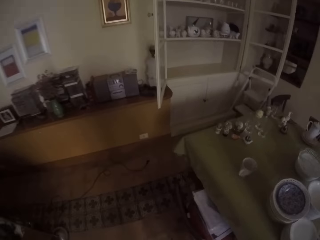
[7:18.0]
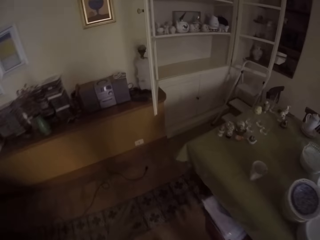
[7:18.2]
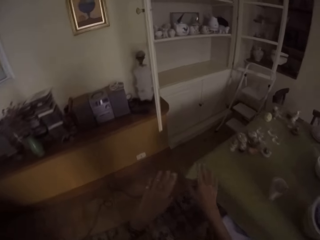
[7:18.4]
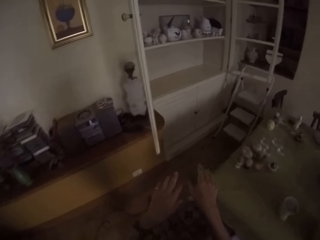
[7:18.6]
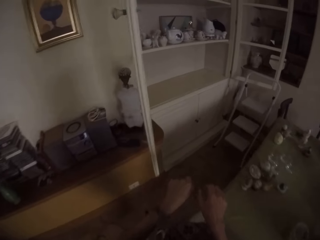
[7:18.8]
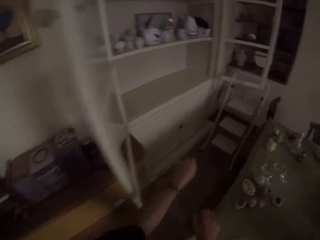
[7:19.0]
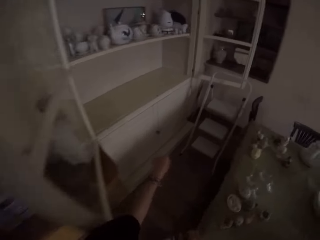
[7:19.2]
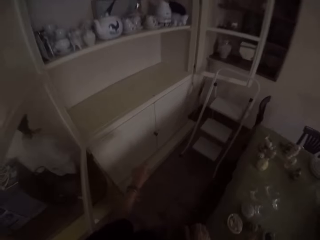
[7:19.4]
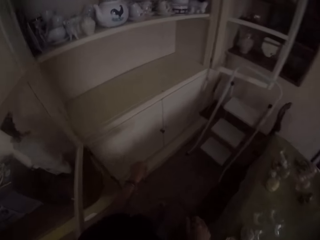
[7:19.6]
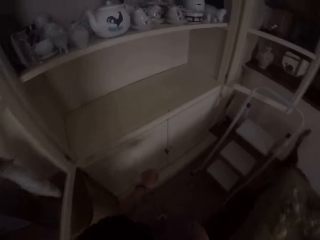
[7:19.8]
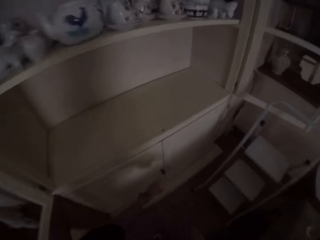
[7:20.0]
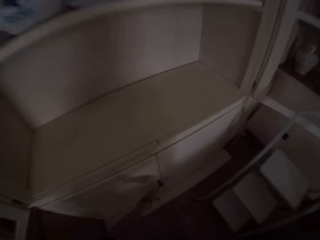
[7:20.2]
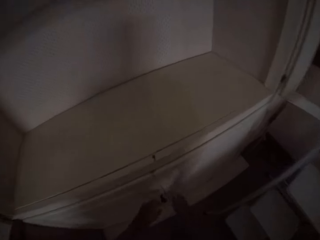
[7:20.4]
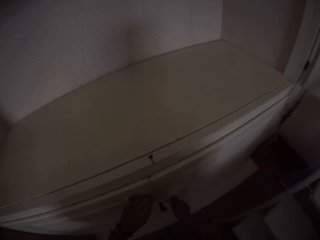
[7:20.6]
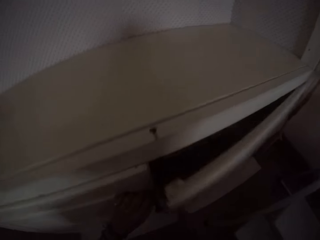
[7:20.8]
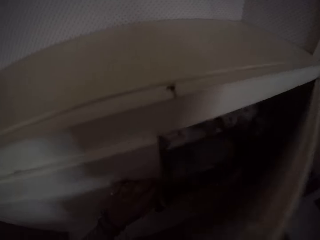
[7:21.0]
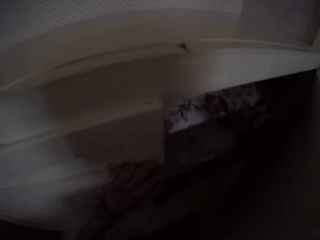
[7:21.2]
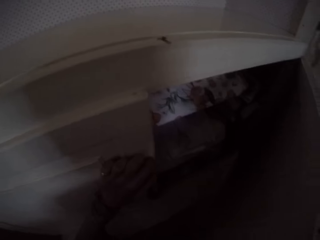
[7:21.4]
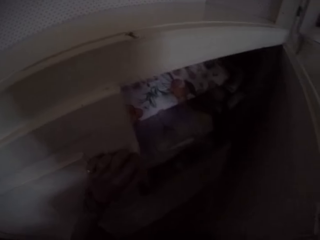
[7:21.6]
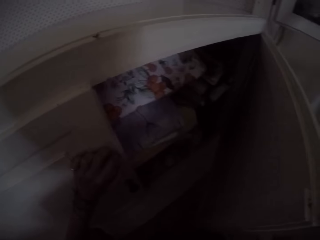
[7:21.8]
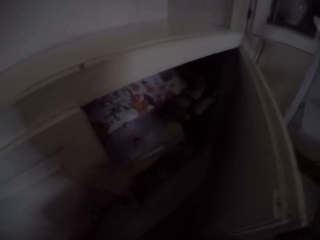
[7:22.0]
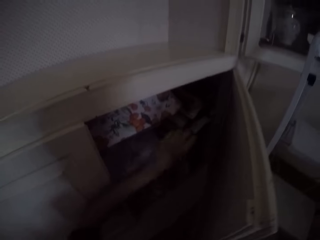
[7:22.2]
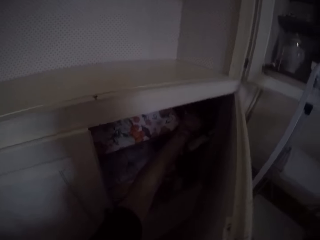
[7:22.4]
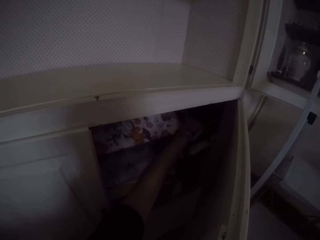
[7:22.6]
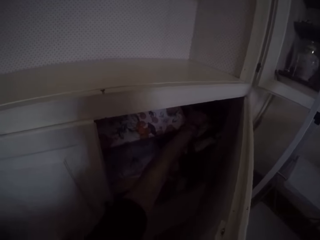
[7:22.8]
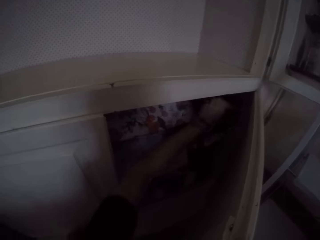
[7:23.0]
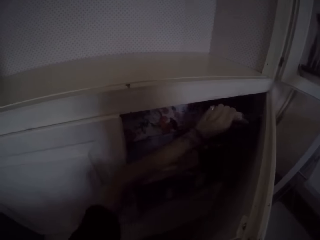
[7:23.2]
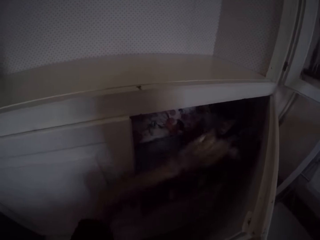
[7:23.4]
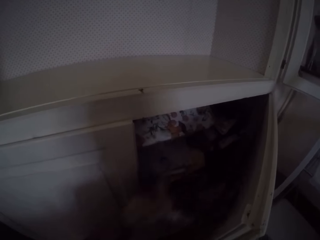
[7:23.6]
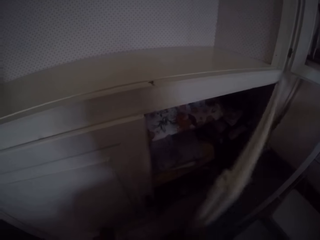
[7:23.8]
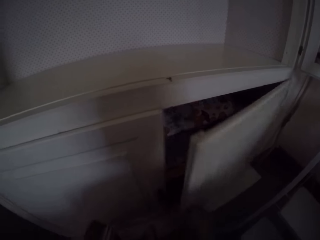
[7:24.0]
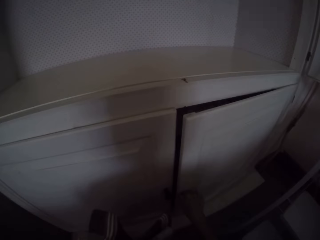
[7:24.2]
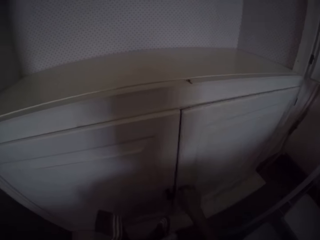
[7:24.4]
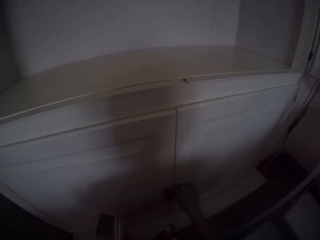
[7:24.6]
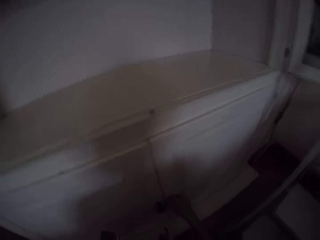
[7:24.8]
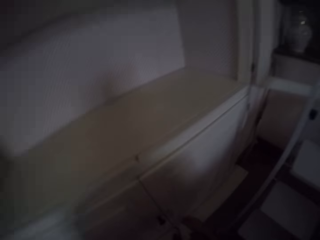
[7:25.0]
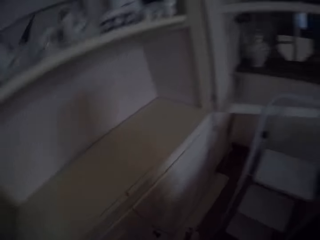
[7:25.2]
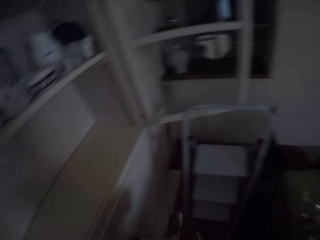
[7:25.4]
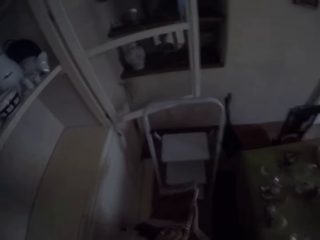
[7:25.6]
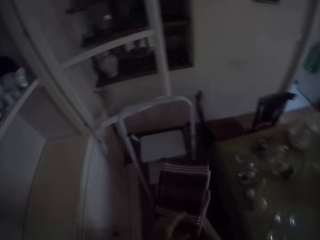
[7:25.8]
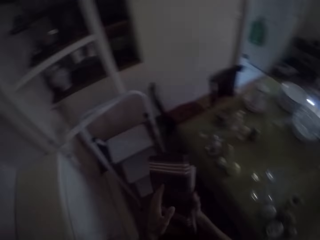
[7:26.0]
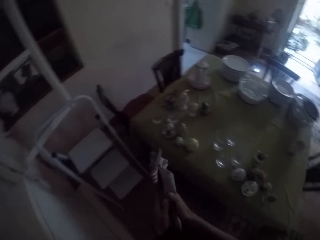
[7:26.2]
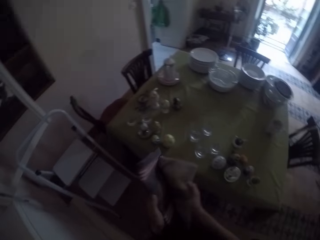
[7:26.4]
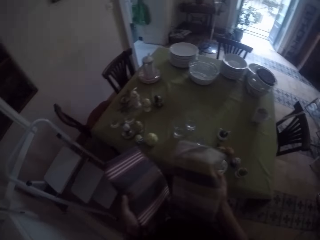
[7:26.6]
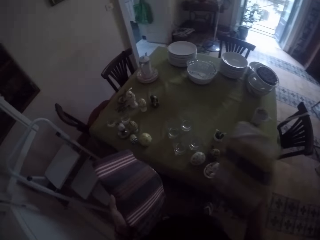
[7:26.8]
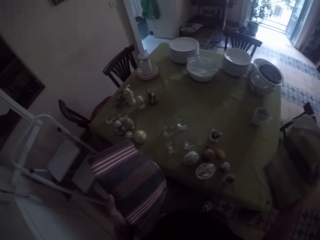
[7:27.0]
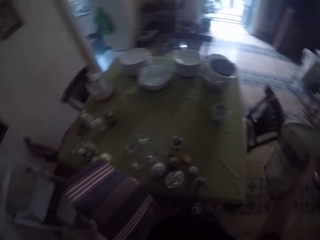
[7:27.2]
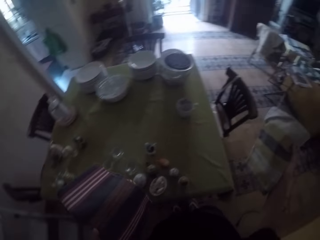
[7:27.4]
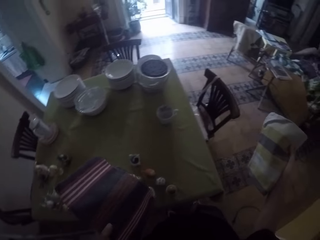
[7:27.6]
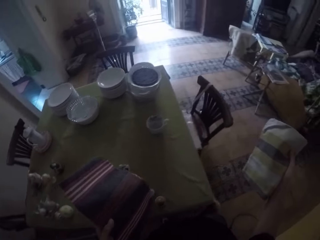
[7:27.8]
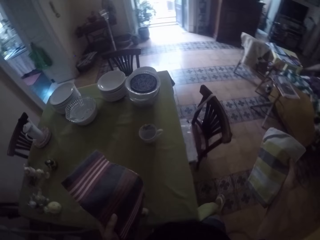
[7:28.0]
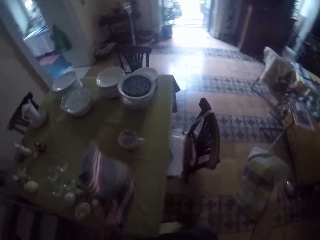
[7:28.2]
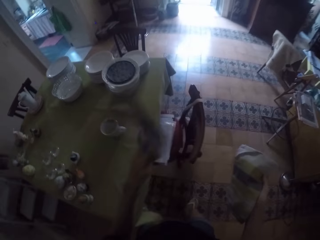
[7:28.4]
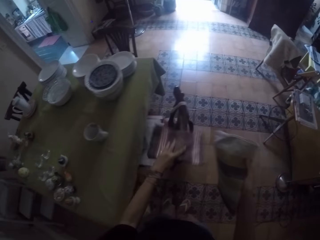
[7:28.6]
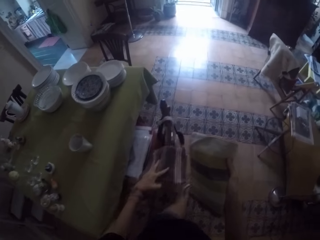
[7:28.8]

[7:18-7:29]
The camera wearer opens a utensils cabinet. They pick towels from the cabinet. They hold the hand towels on the hands.

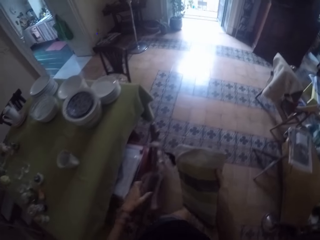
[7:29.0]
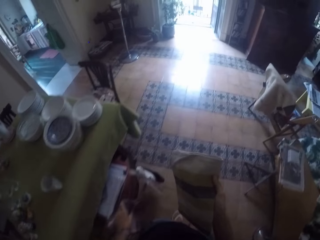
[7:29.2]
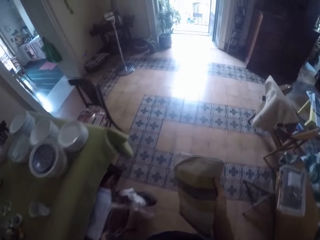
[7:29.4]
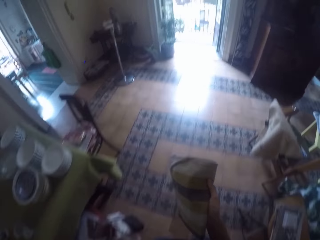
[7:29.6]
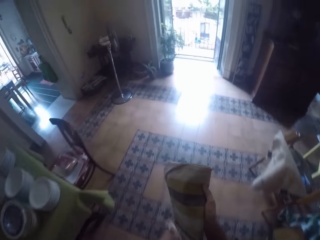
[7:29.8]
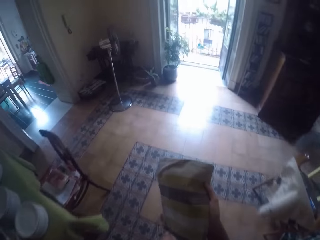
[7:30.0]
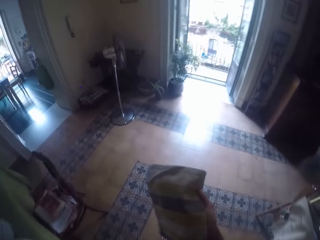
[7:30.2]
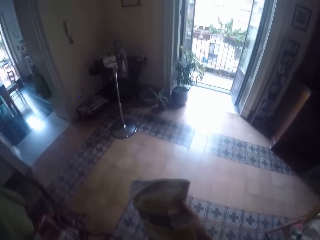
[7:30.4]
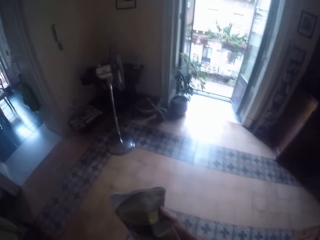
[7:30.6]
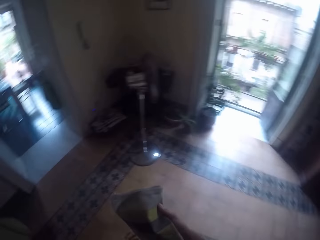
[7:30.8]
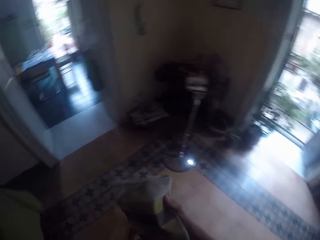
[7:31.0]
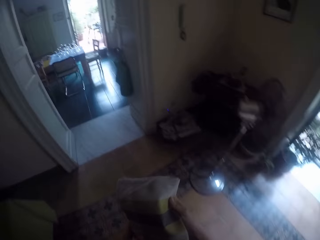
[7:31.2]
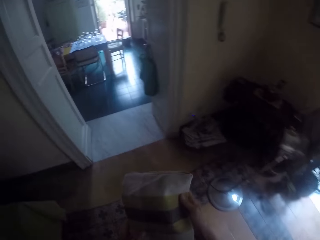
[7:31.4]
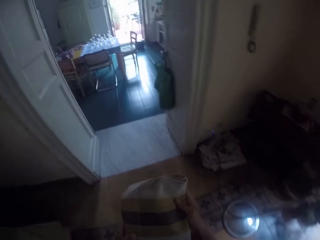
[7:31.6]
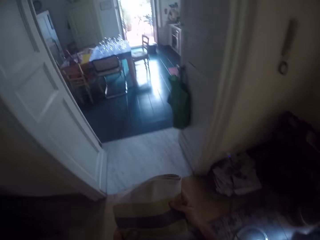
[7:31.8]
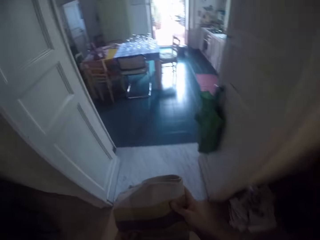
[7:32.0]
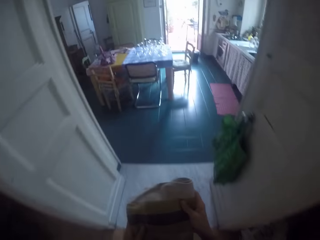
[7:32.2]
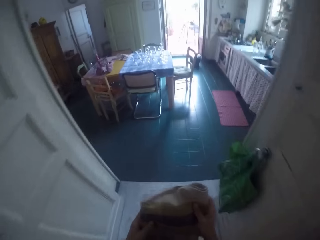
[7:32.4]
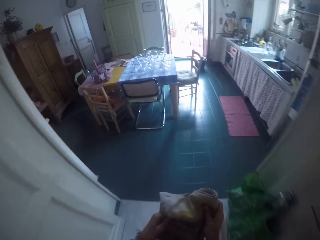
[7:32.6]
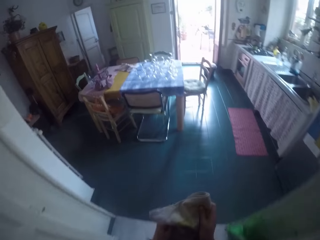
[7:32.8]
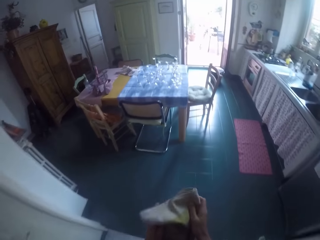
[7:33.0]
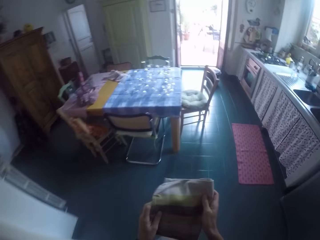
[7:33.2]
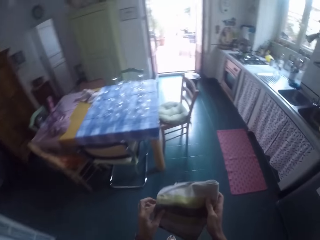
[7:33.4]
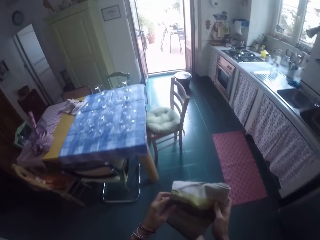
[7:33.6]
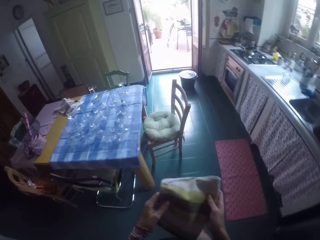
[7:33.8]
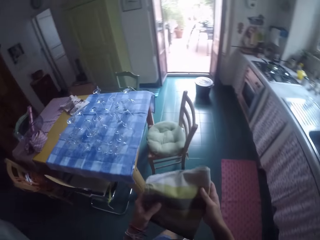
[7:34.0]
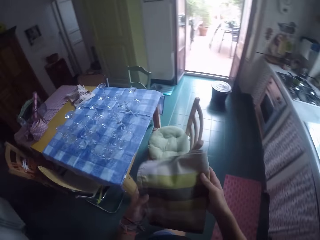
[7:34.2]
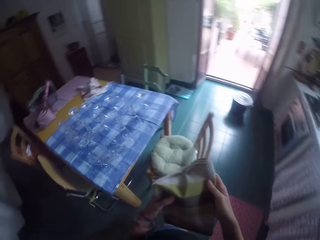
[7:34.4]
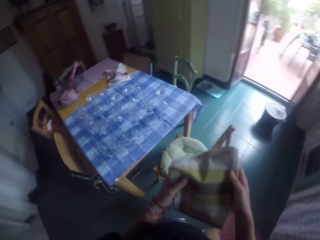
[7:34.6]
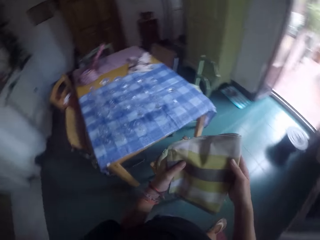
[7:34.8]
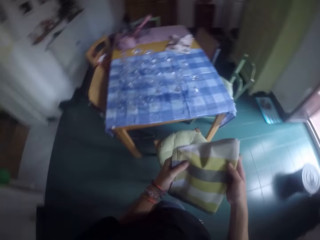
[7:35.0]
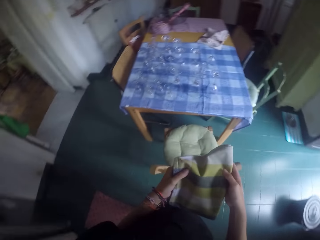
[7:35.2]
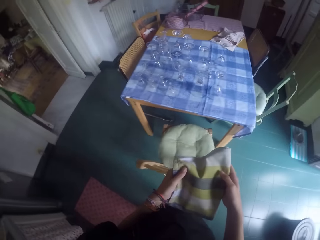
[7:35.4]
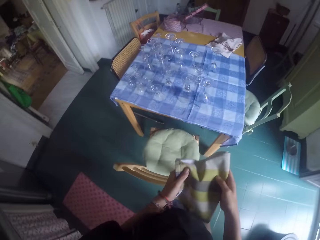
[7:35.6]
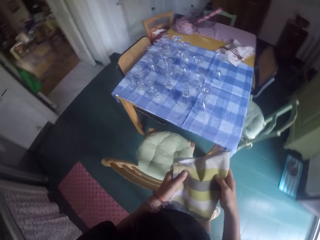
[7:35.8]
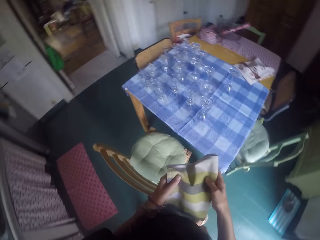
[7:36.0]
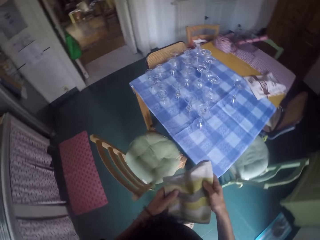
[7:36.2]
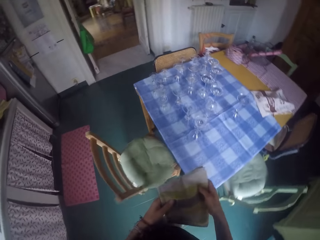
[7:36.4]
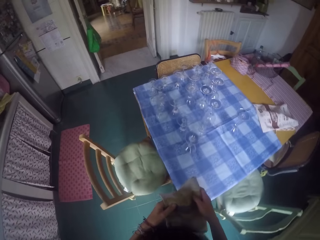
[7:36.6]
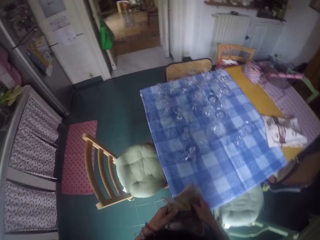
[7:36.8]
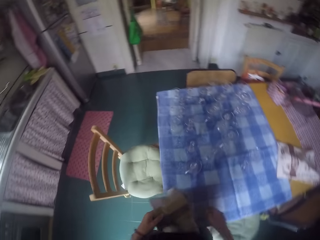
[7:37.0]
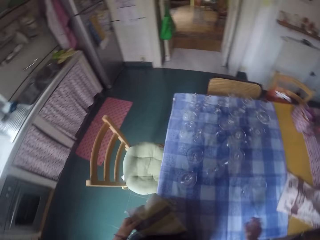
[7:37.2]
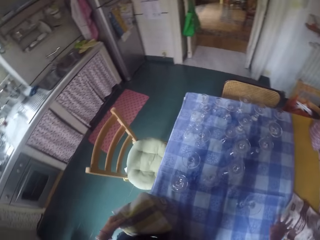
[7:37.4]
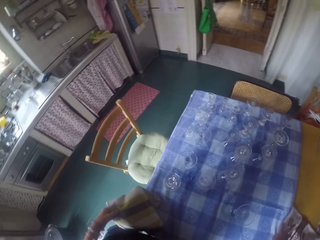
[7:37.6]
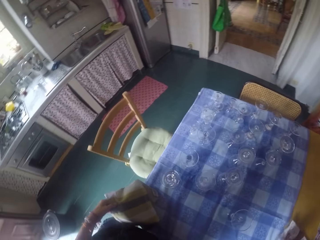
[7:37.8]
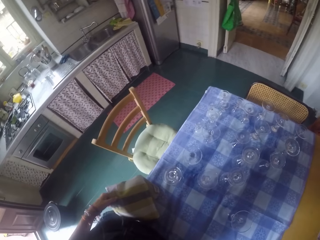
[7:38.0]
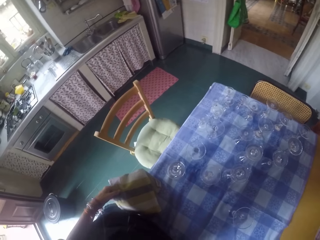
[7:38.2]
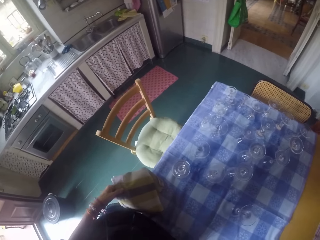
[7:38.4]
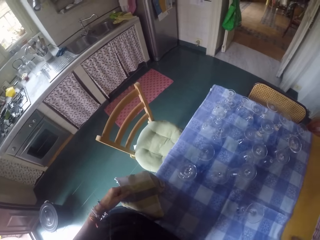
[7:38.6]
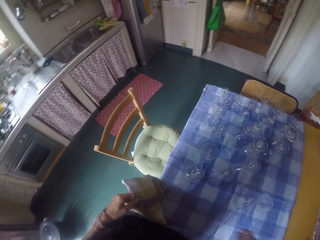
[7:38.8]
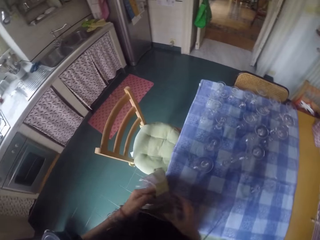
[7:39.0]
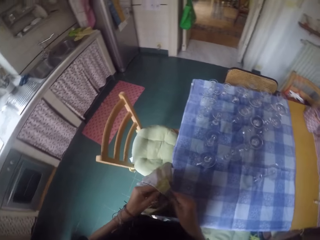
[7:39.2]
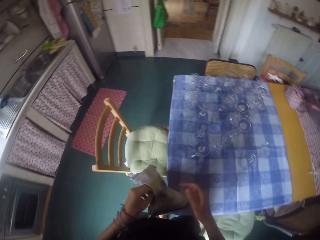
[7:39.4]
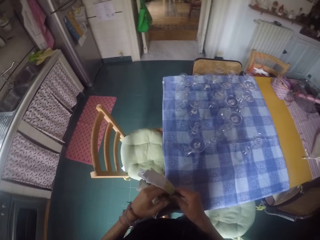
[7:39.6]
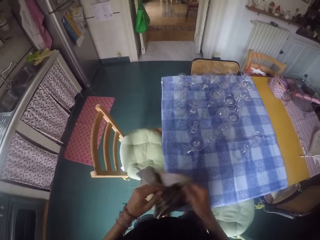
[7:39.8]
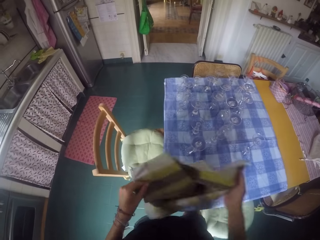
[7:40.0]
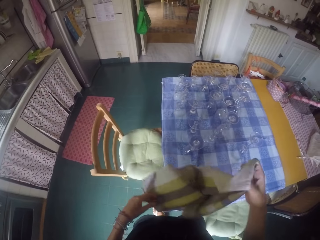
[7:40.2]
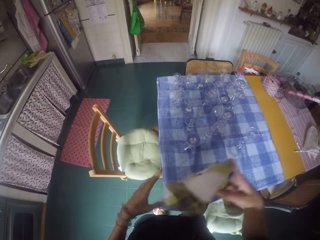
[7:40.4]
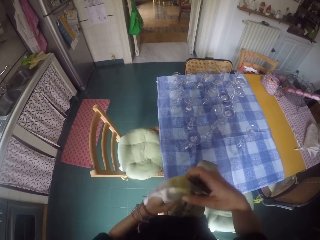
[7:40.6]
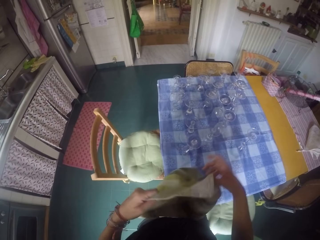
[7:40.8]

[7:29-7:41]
The camera wearer places a hand towel on a chair. They move around the room, walk towards the kitchen. They place the towel on the table. They stand in the kitchen.
